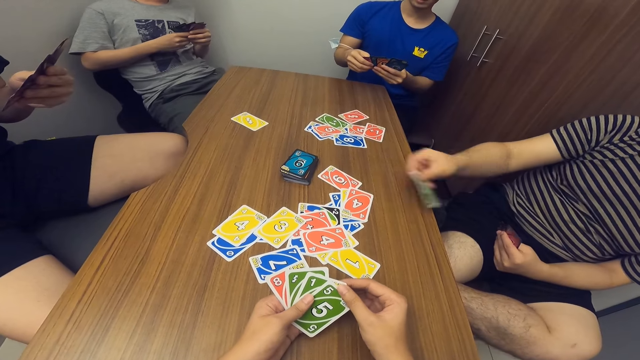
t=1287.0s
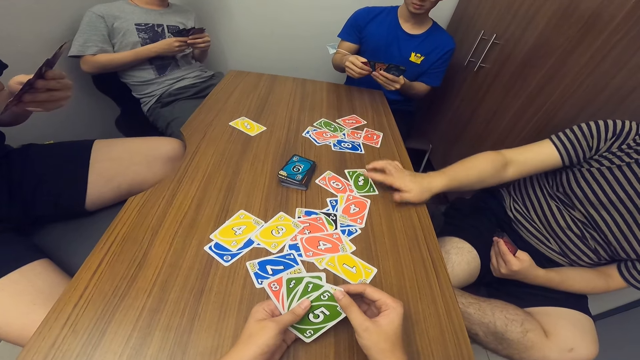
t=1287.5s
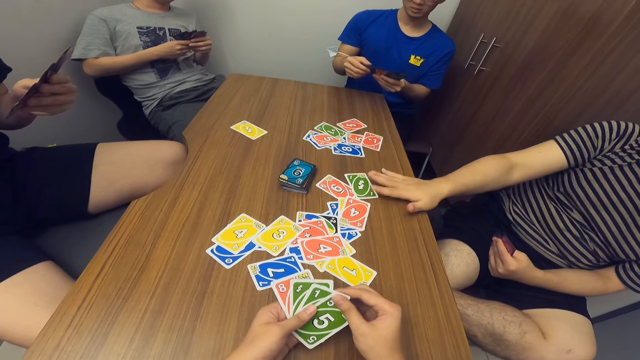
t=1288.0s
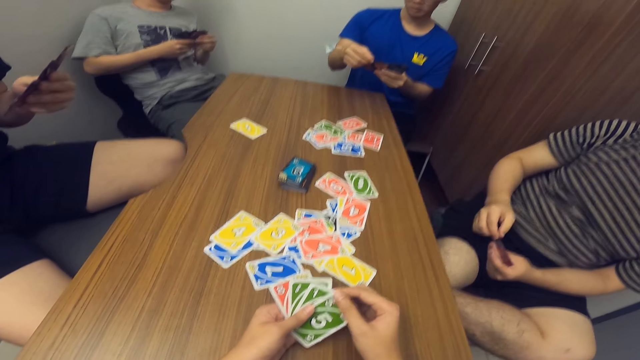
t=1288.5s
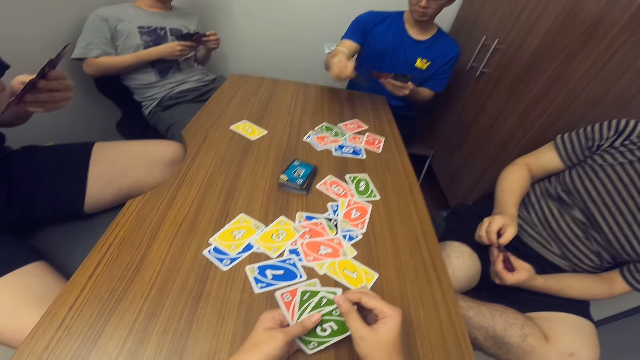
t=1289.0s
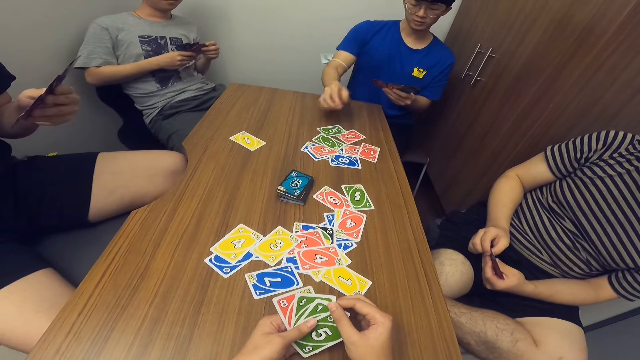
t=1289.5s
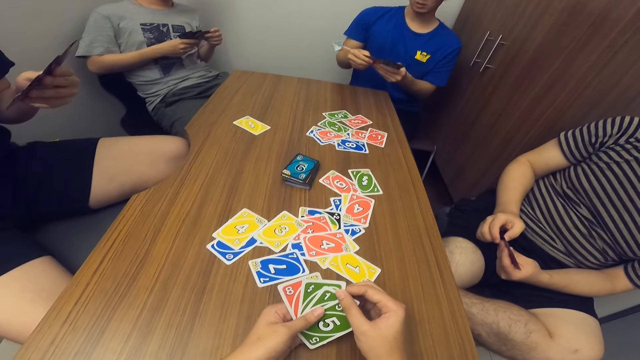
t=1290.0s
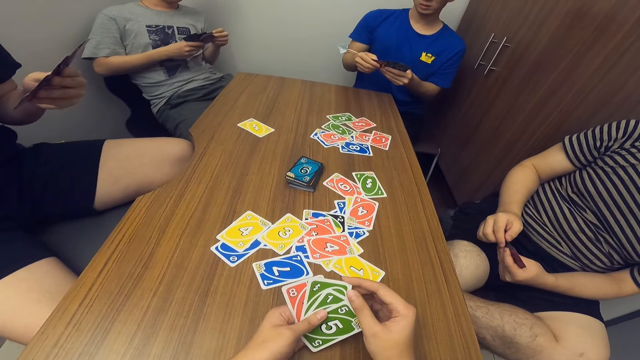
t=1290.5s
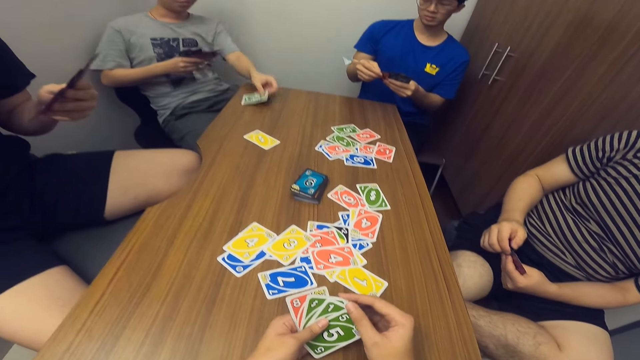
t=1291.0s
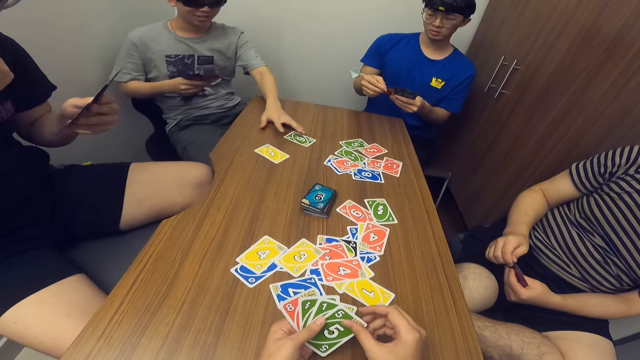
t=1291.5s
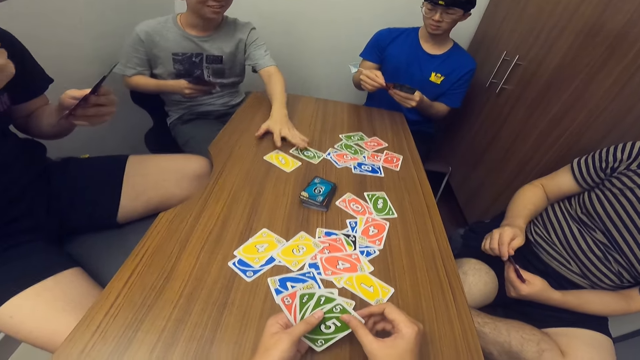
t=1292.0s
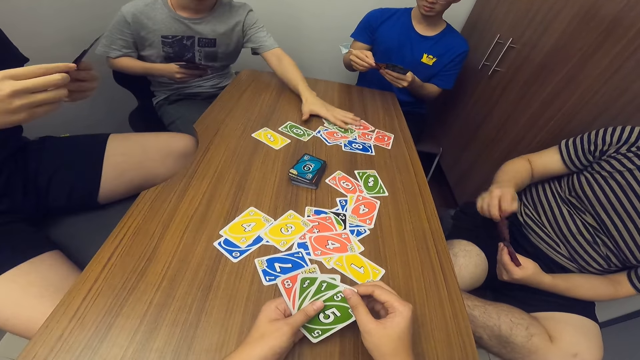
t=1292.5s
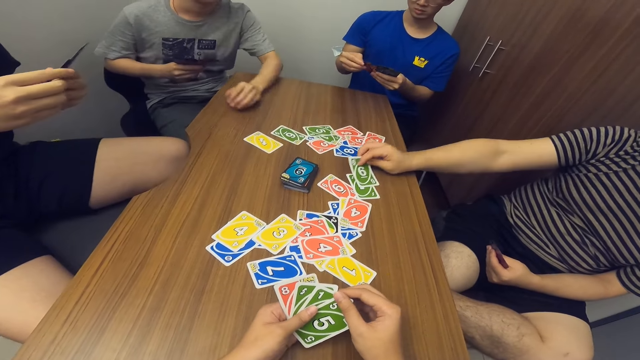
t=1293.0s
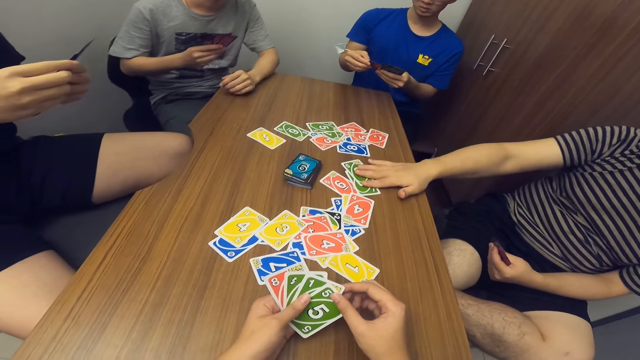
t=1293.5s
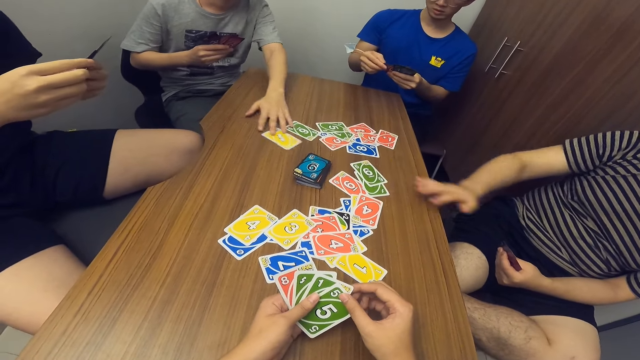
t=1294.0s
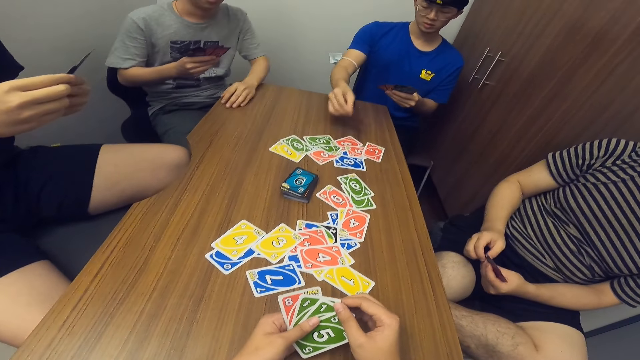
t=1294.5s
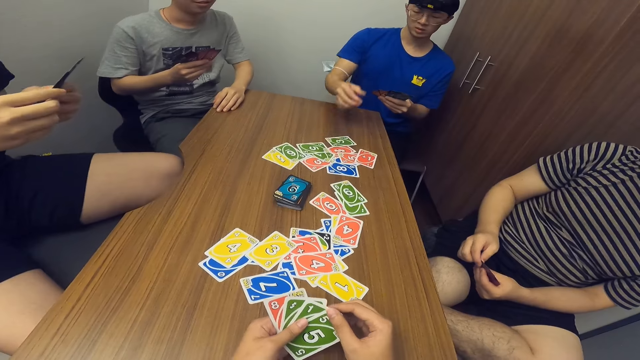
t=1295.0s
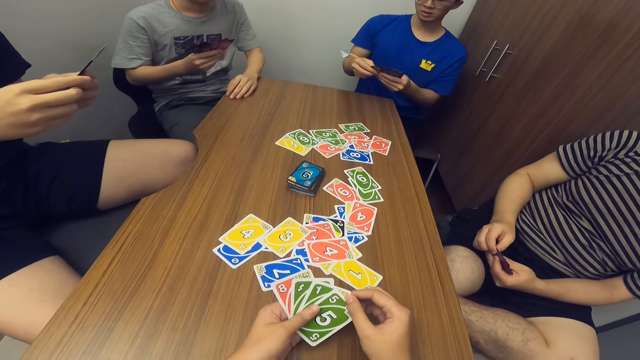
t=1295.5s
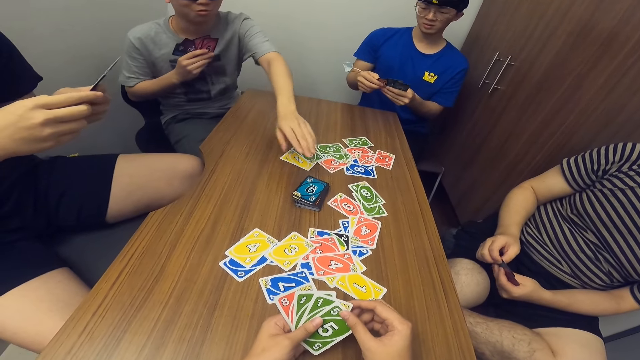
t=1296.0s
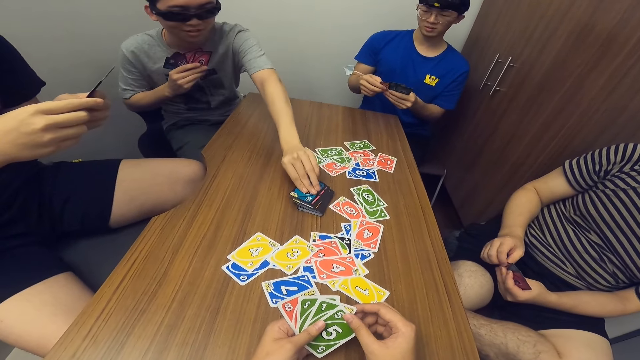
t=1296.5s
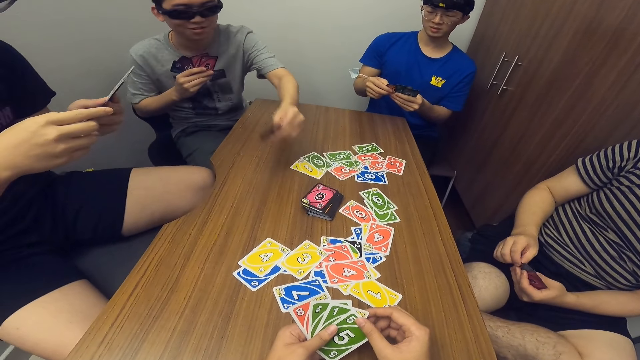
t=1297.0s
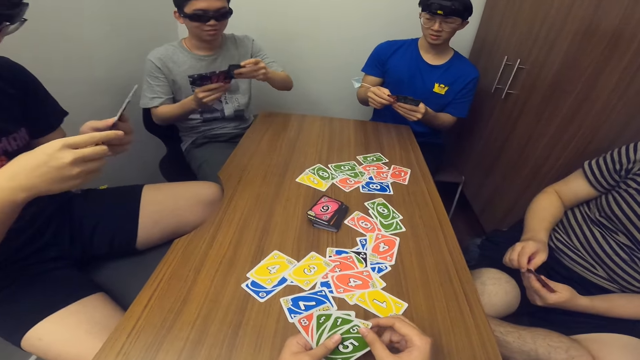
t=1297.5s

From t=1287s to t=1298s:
A man drops a card in his hand on the table. Another man drops a card in his hand on the table. A third man drops a card in his hand on the table. The third man pushes the card. The first man drops a card in his hand on the table. The second man drops a card in his hand on the table. The third man picks a card from the stack of cards on the table.

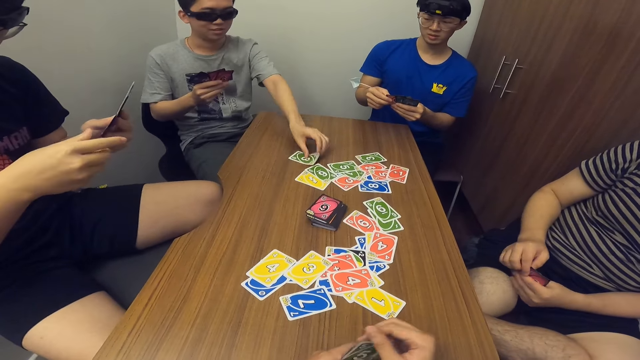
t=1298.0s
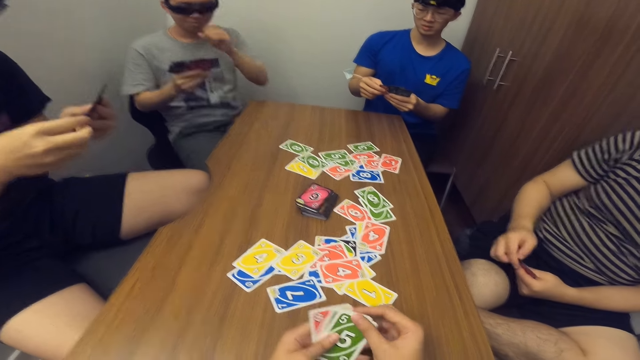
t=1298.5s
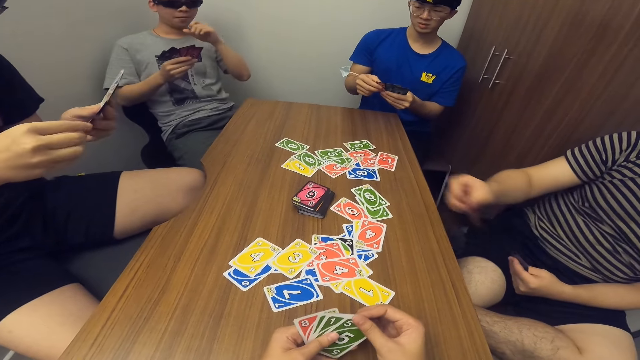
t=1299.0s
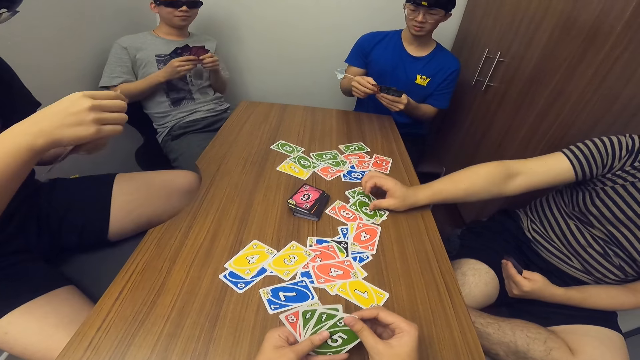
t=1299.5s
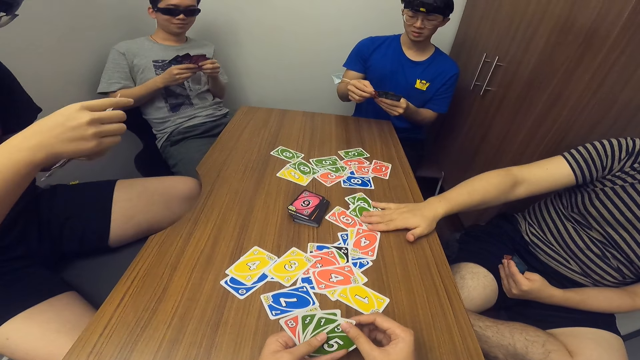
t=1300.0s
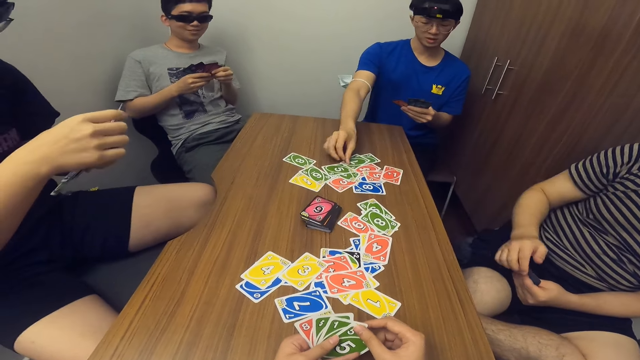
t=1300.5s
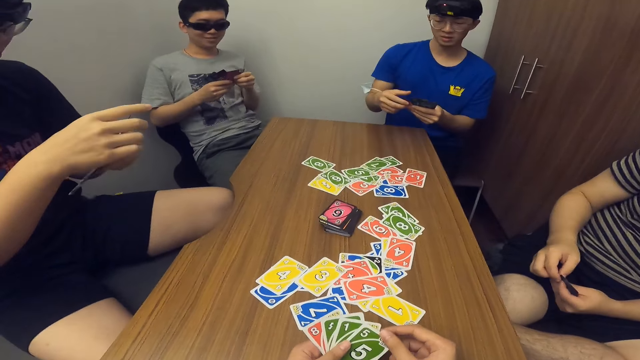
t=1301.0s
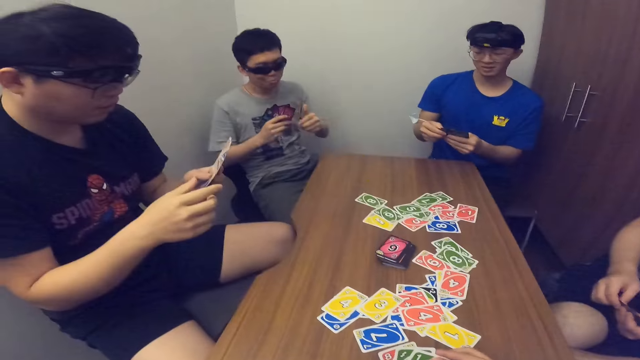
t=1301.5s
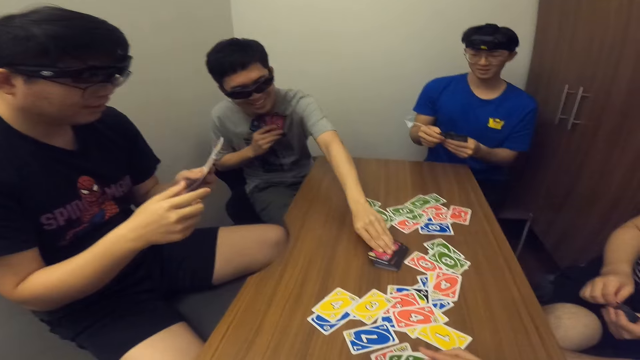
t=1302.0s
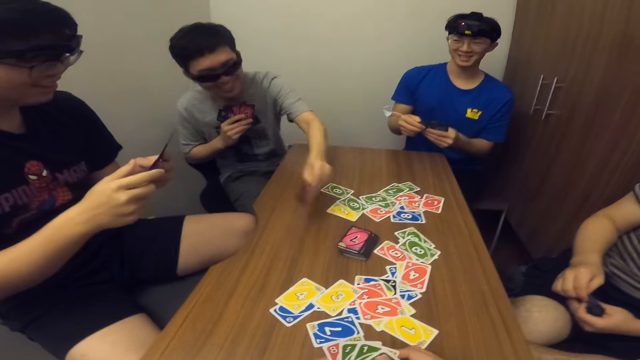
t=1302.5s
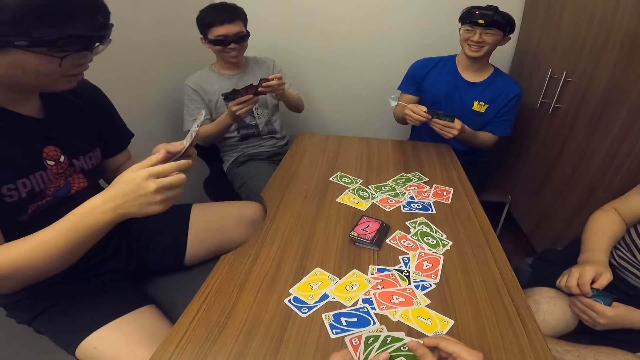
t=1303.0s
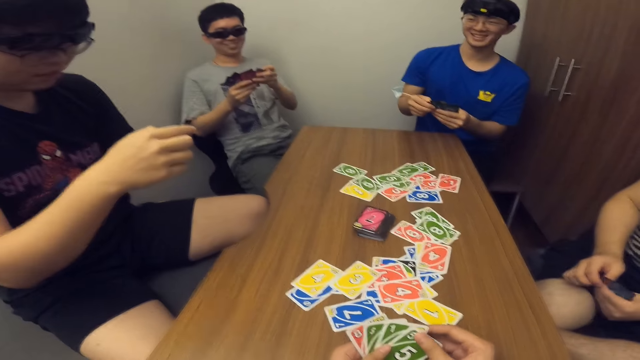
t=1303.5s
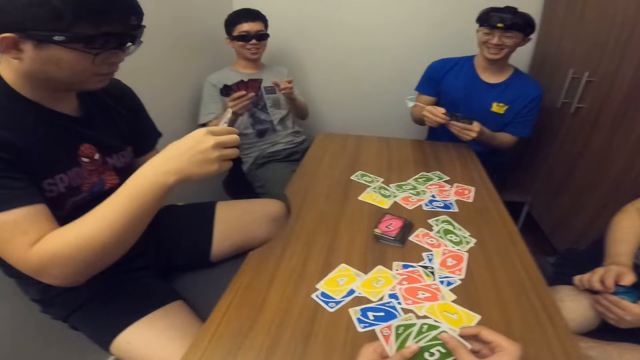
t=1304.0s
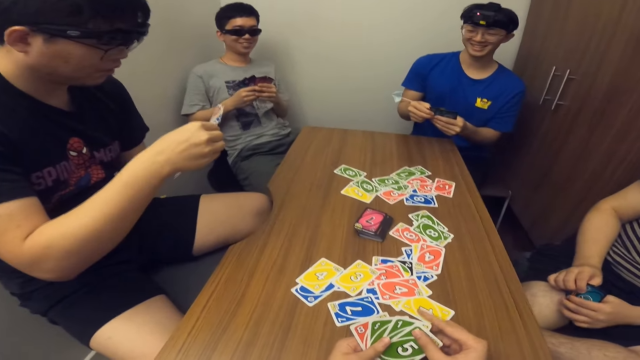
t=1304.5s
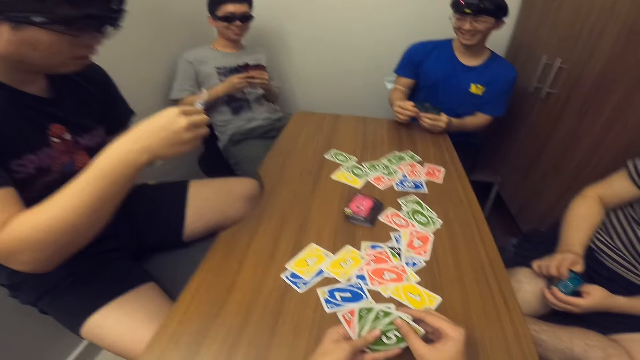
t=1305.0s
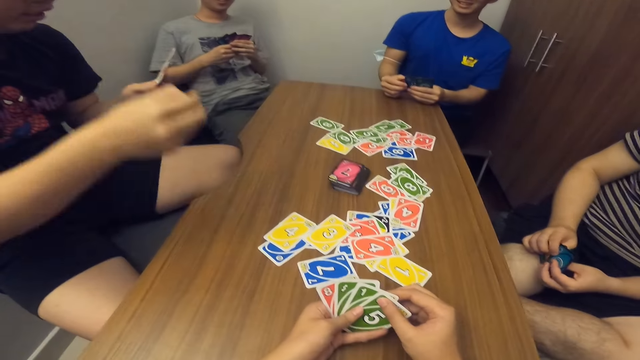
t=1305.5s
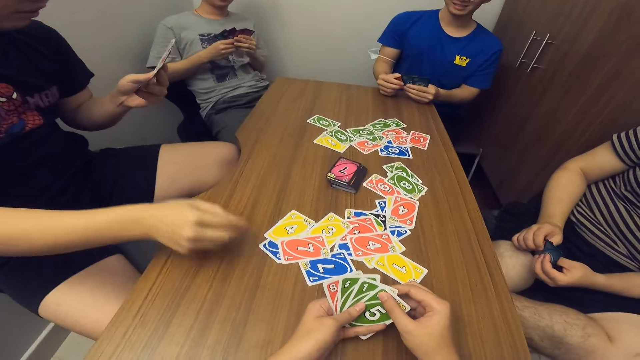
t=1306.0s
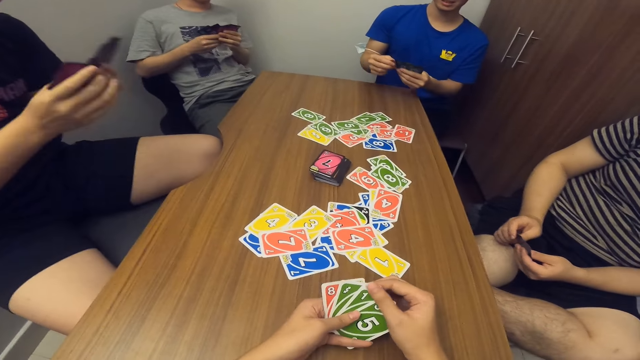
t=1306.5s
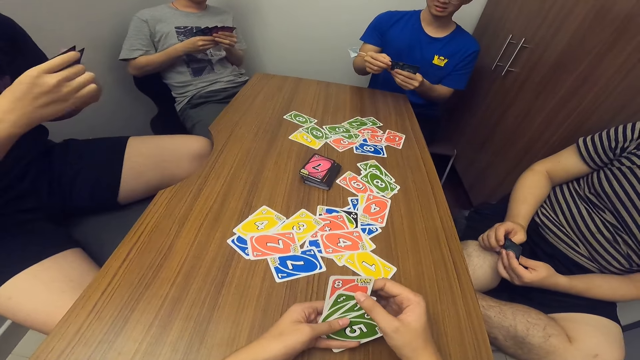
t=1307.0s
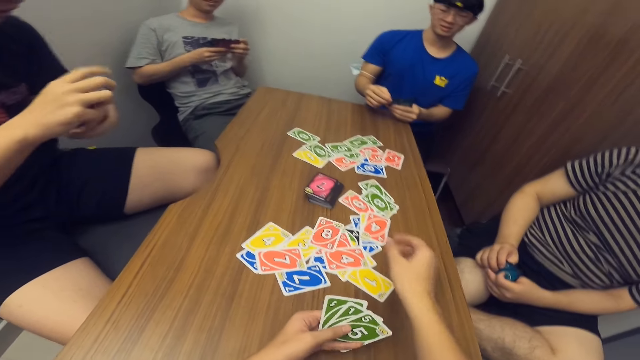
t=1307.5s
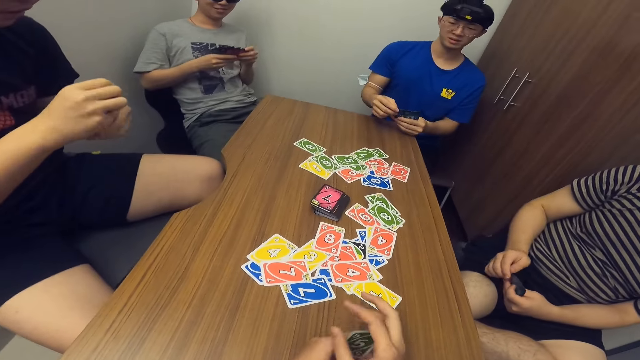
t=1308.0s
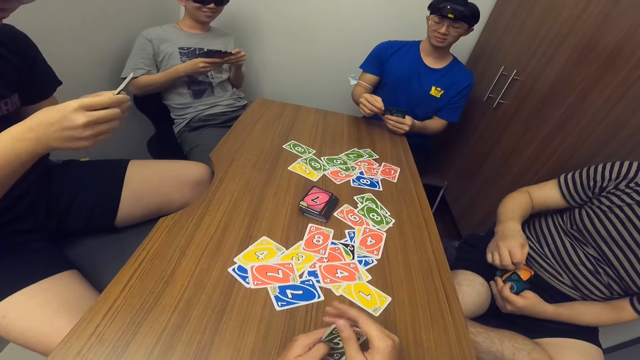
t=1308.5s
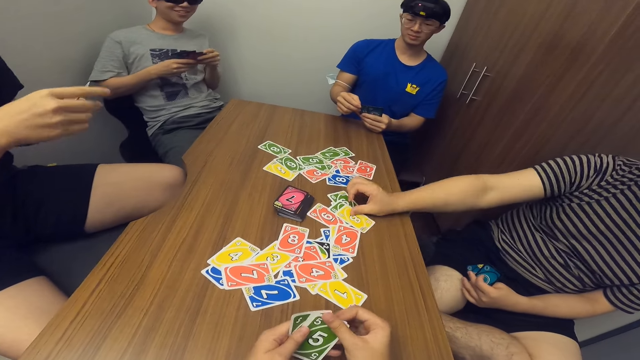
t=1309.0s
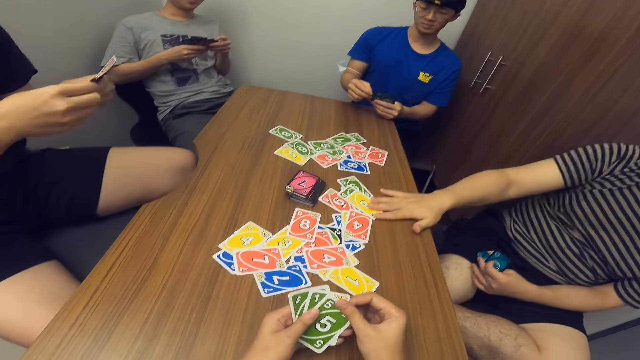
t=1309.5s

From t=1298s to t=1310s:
The third man drops a card in his hand on the table. The first man drops a card in his hand on the table. The second man drops a card in his hand on the table. The third man picks a card from the stack of cards on the table. A fourth man drops a card in his hand on the table. The camera wearer drops a card in his hand on the table. The first man drops a card in his hand on the table.
